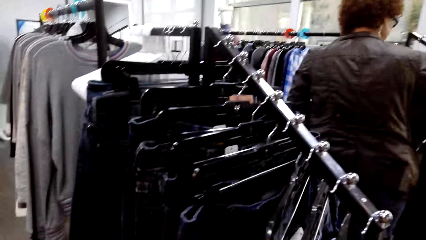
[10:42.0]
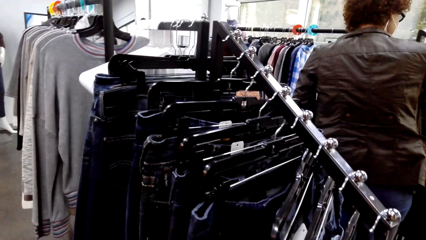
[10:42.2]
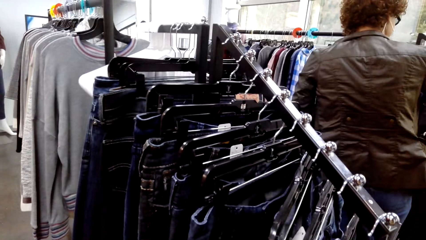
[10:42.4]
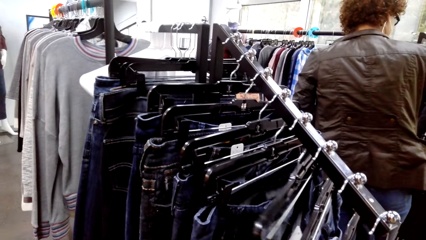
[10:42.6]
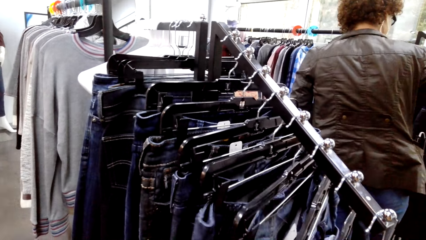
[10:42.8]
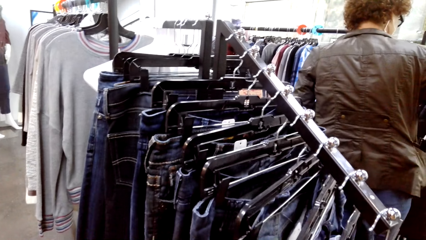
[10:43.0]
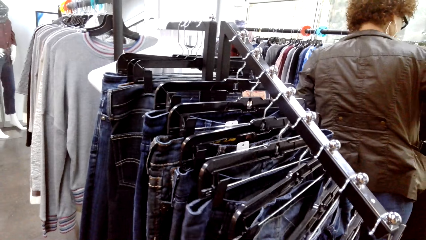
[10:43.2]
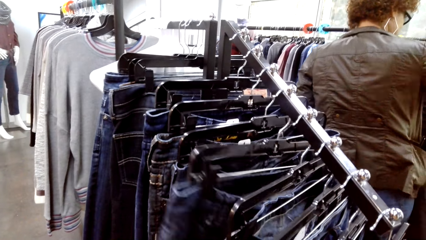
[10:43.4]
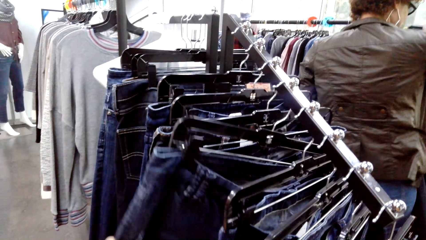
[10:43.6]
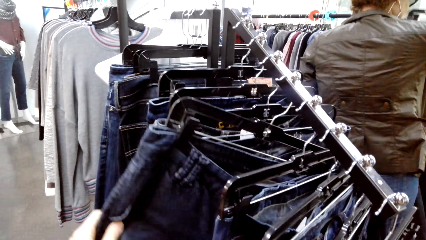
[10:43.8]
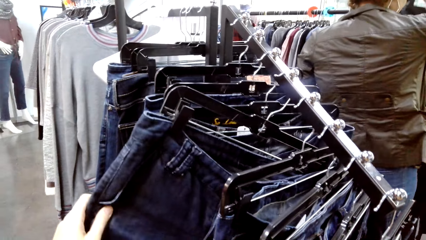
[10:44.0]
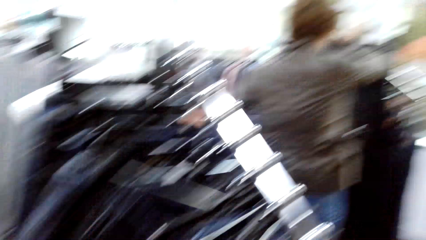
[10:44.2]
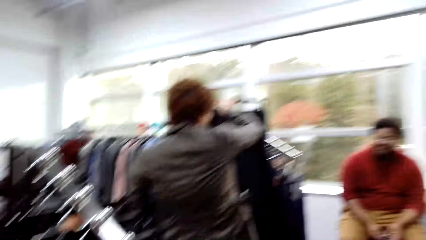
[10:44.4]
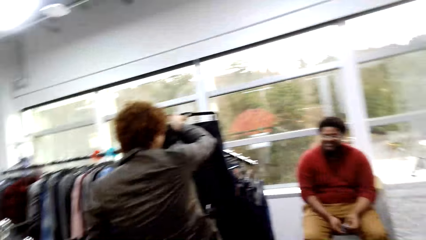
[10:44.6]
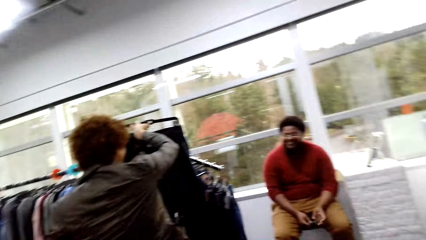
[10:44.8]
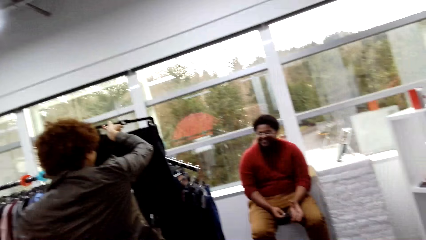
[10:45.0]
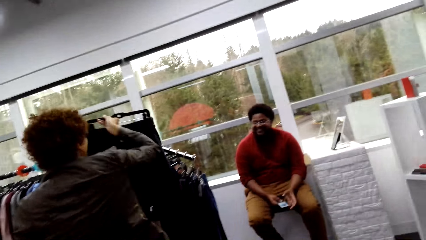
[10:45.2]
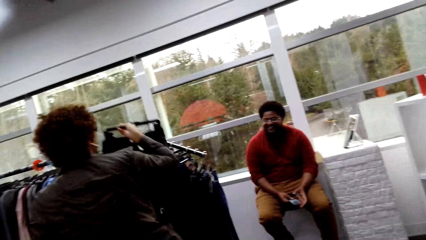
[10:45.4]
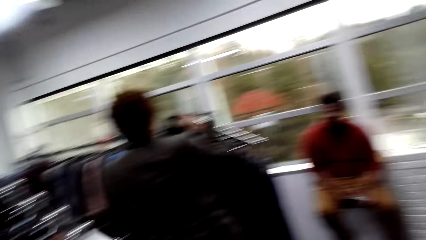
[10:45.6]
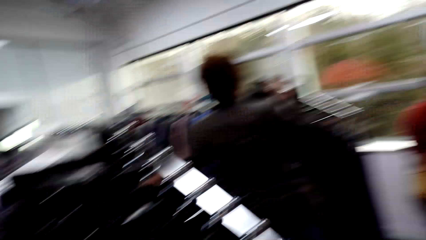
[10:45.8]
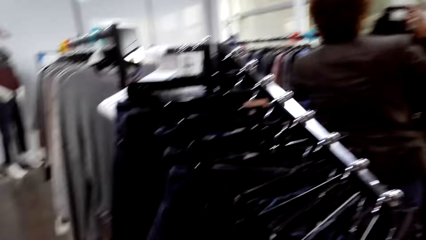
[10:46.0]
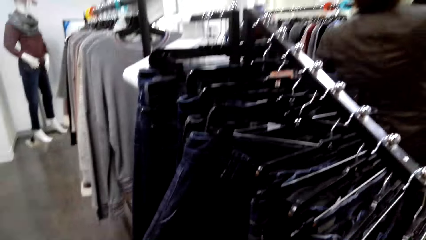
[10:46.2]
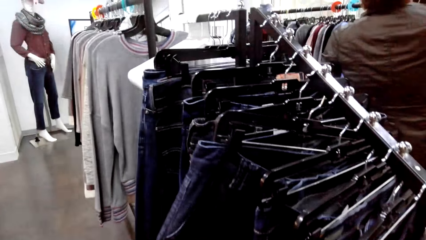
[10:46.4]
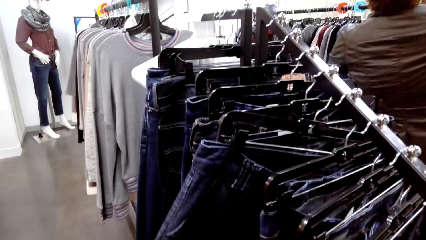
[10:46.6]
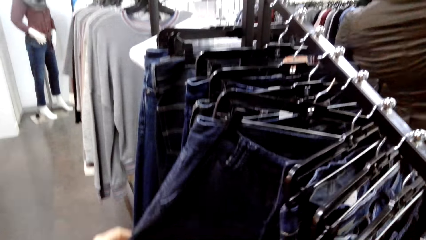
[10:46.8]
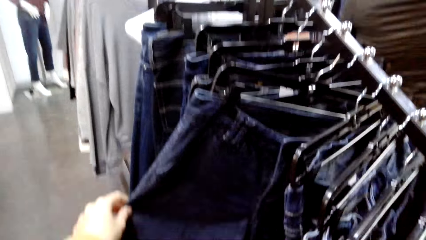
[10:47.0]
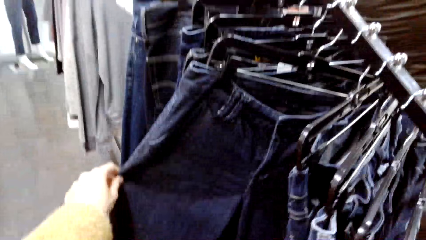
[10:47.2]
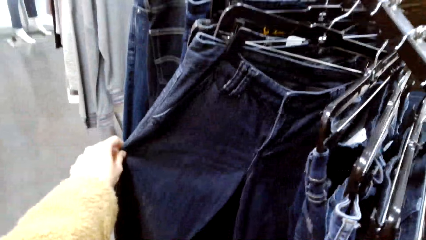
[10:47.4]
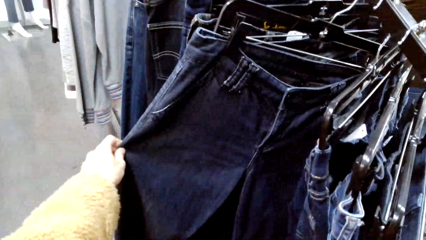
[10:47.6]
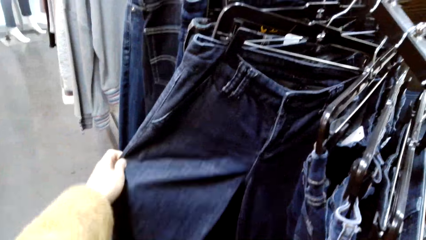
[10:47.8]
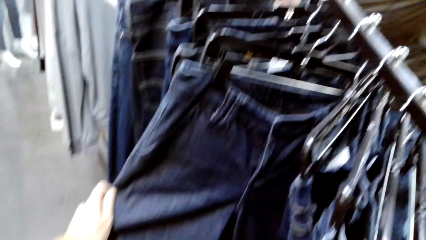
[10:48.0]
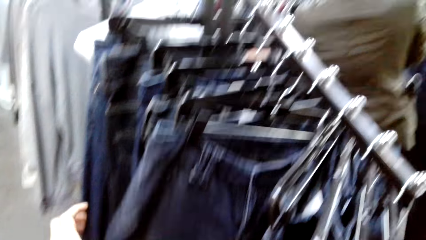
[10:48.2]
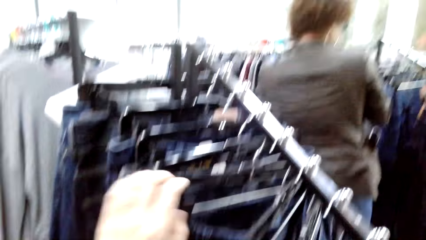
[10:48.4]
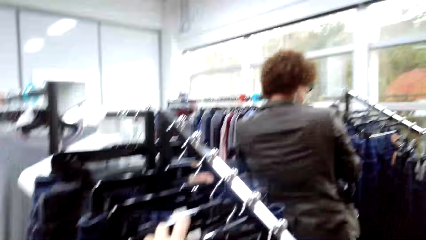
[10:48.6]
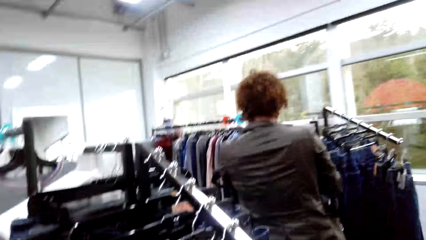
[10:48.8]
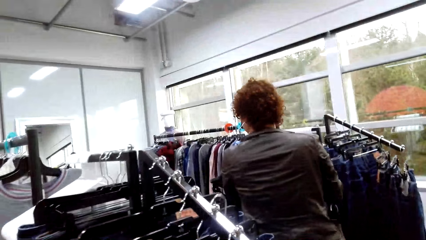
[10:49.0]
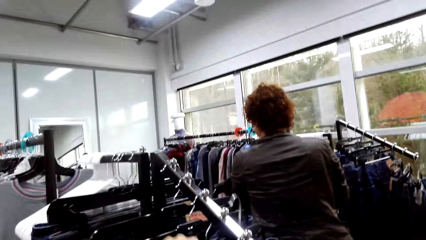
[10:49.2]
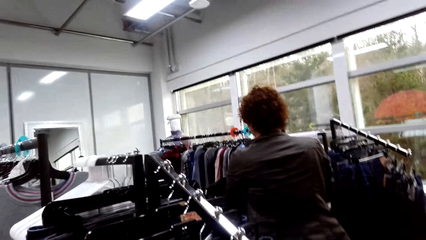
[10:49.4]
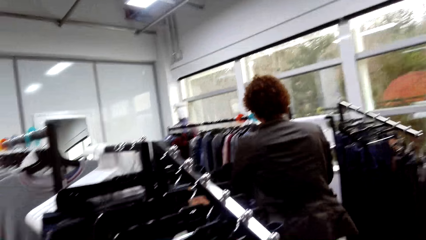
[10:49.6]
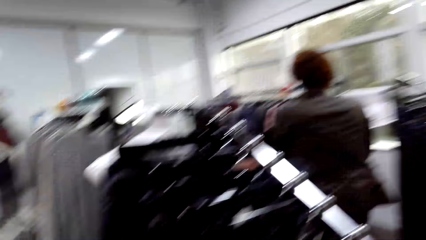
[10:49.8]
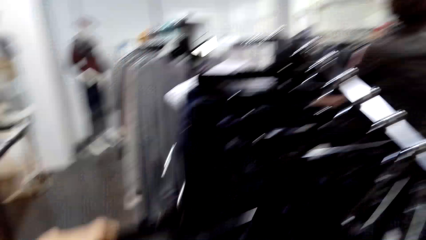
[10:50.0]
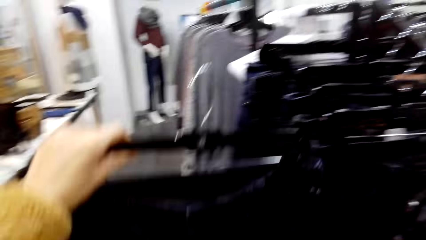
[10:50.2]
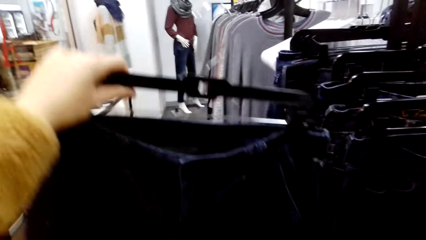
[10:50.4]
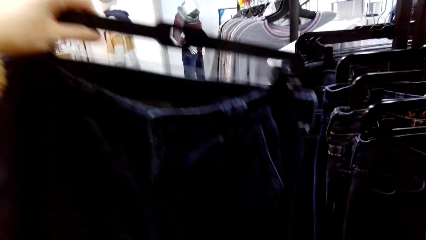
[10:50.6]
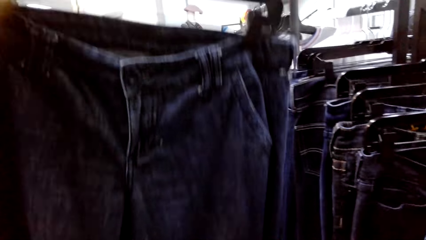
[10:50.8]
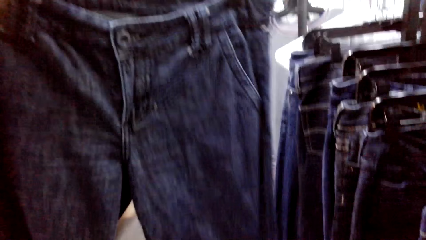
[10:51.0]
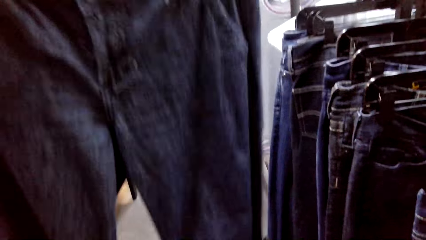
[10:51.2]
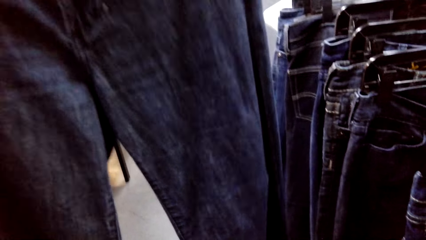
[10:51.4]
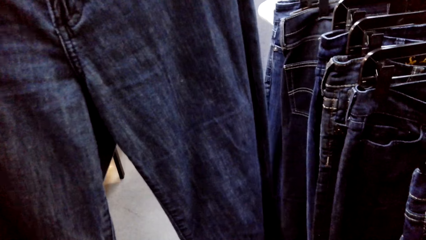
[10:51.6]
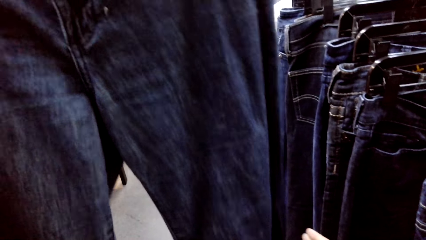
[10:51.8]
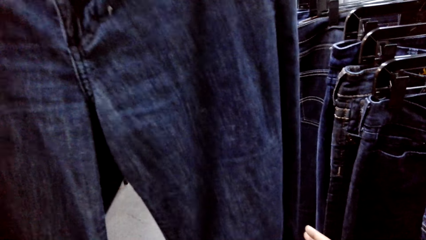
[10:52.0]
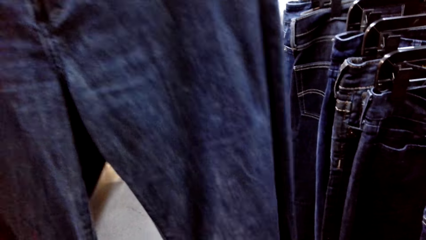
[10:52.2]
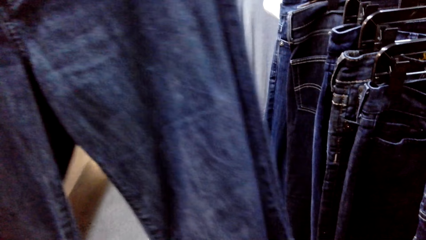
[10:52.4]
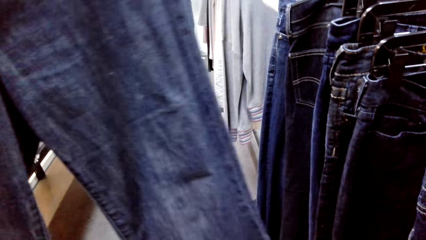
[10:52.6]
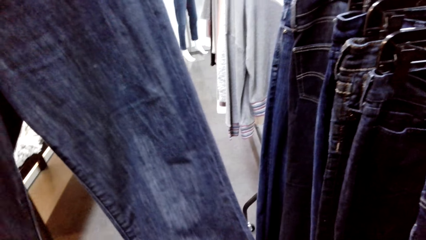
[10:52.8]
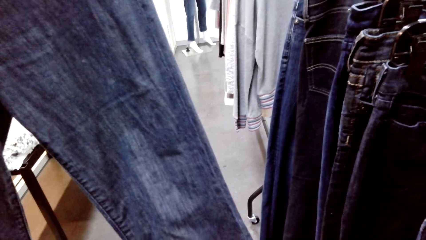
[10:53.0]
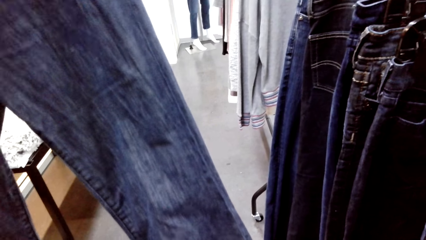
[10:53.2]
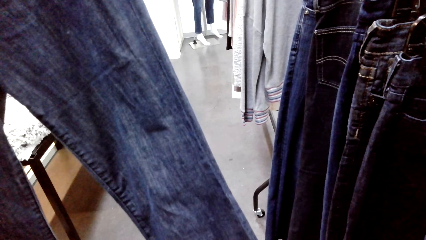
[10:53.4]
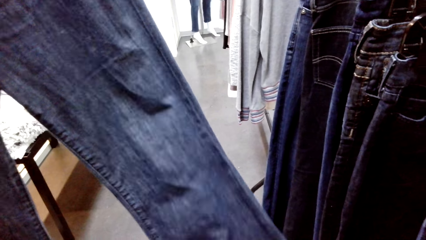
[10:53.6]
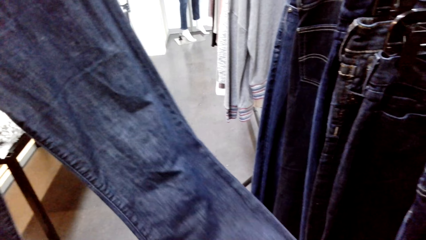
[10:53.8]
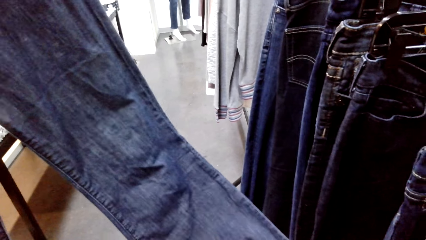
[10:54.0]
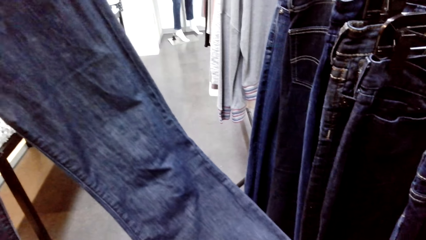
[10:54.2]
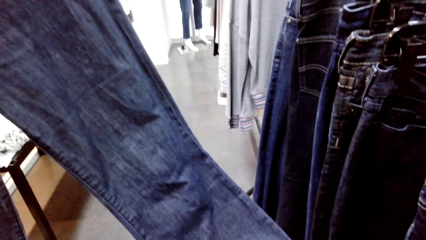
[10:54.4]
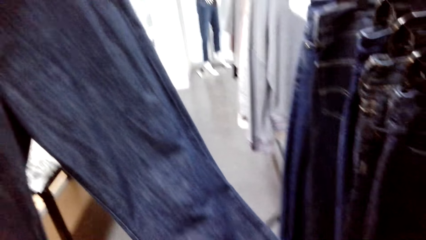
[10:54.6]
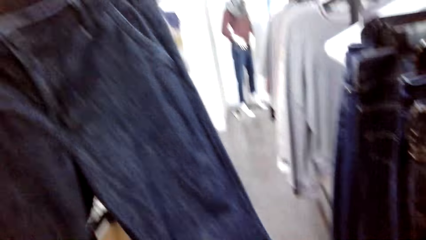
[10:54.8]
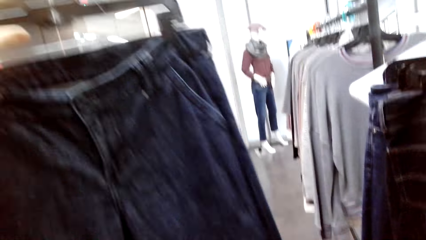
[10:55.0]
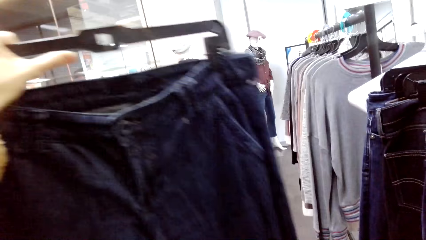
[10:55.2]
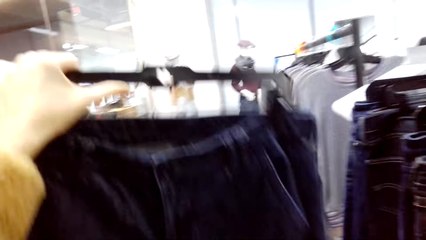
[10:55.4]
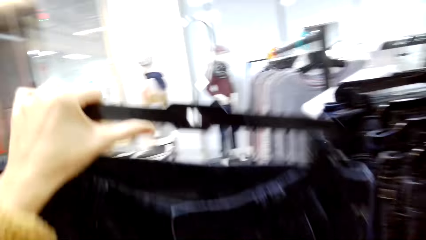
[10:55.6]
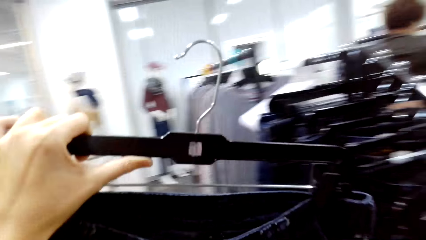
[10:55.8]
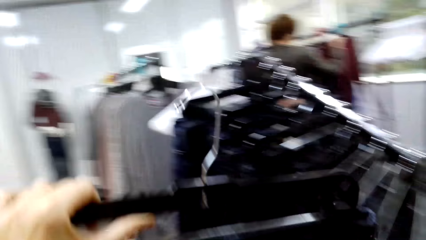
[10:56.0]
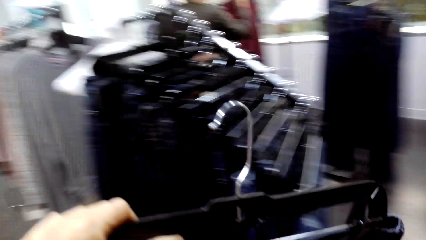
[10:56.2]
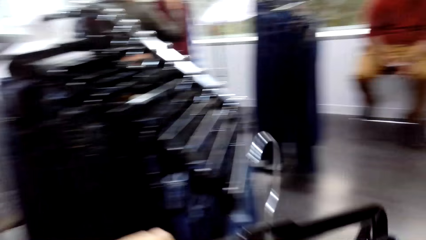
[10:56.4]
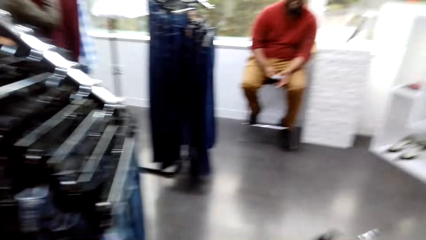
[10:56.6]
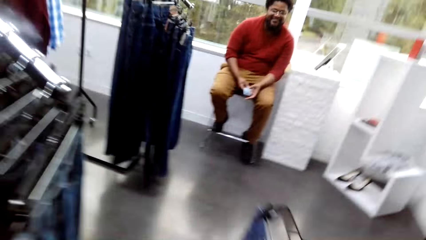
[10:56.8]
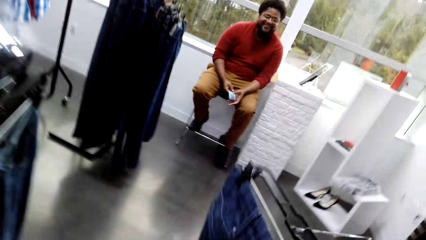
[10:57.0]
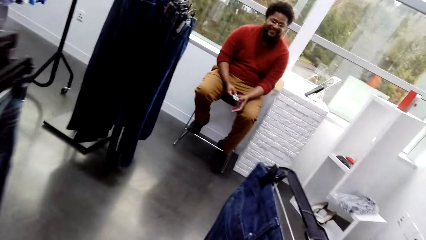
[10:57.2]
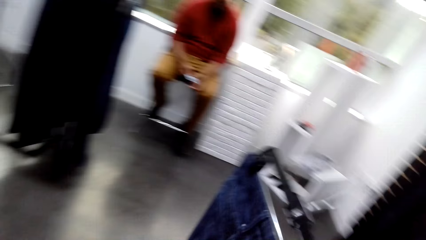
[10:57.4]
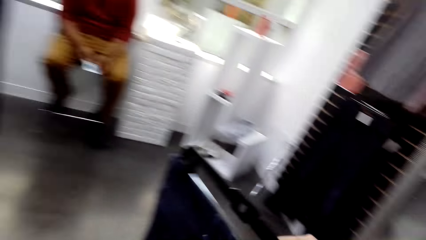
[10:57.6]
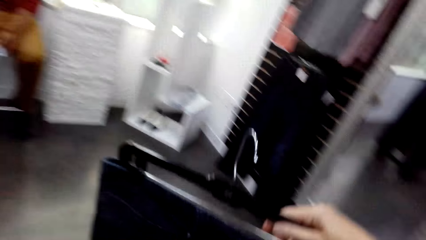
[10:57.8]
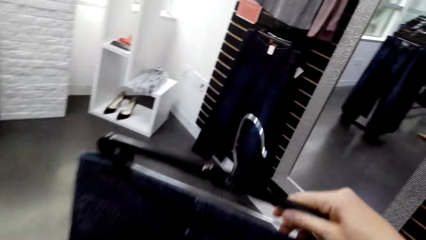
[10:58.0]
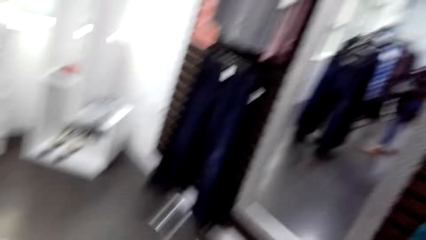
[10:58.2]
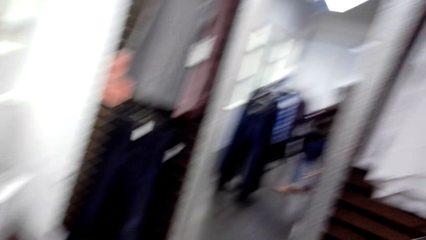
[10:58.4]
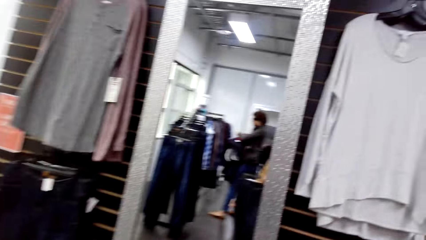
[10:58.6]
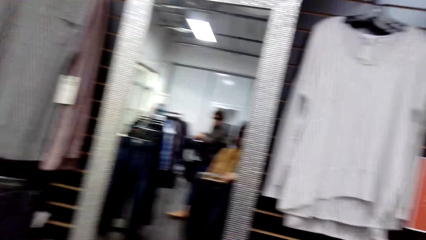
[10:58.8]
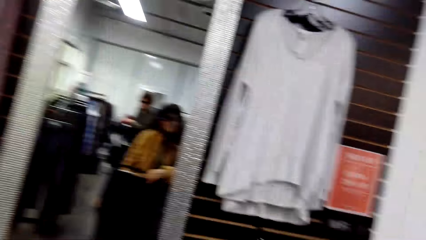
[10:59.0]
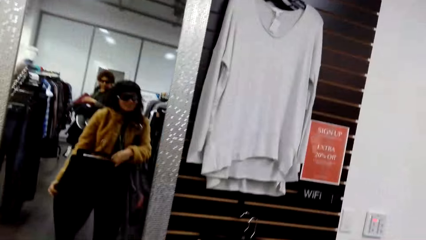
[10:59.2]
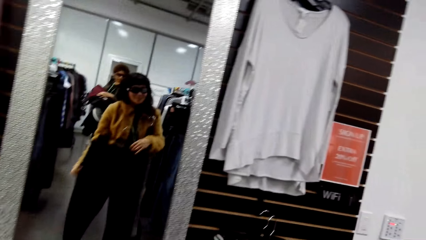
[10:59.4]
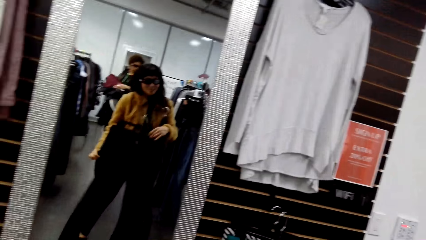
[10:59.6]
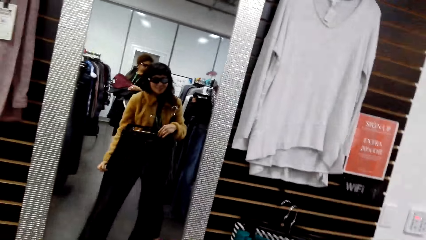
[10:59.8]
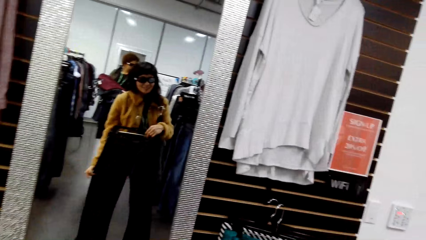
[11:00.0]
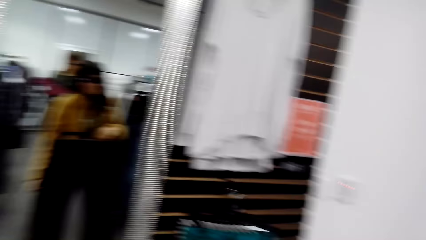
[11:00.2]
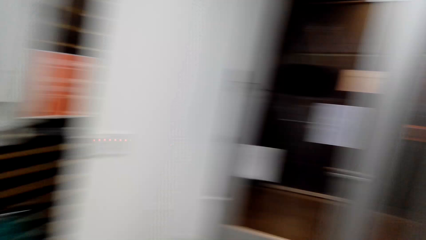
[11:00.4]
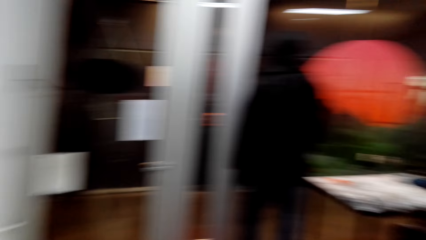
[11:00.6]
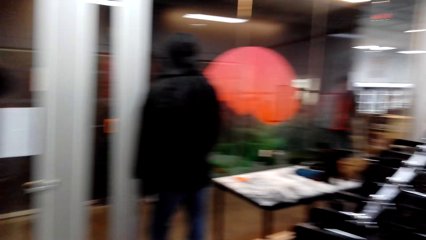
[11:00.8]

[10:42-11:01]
The camera wearer looks at the pant. They pick up the pant or trouser from a rack. They look at the trouser. They walk towards the mirror and look at the mirror.
